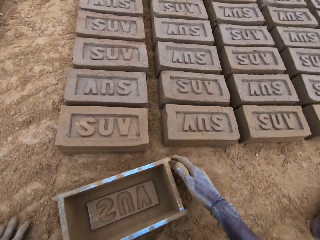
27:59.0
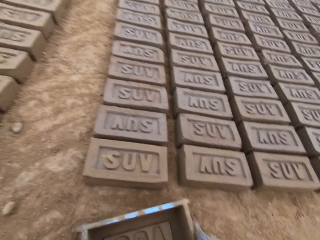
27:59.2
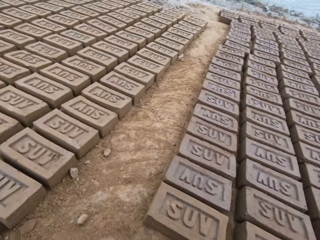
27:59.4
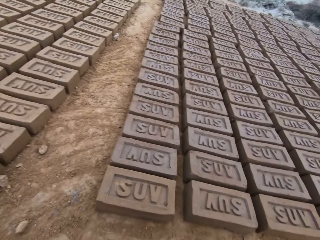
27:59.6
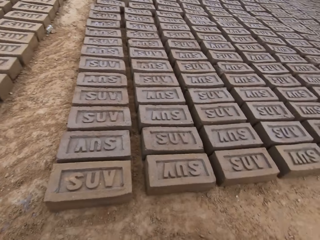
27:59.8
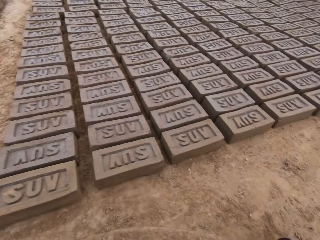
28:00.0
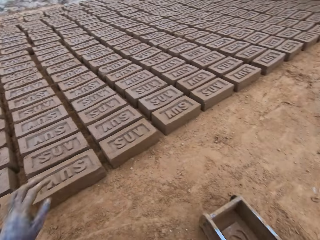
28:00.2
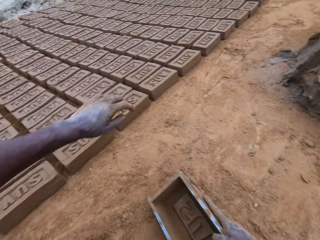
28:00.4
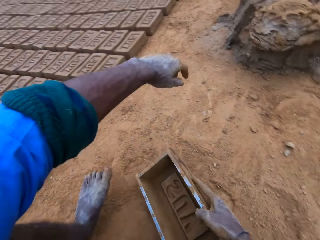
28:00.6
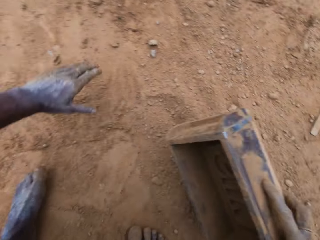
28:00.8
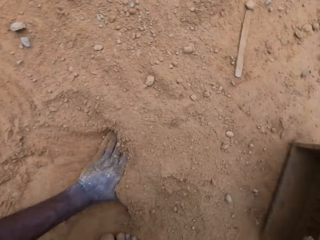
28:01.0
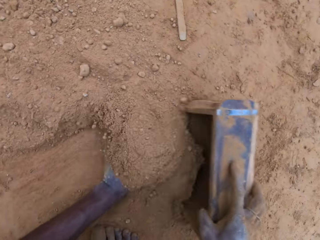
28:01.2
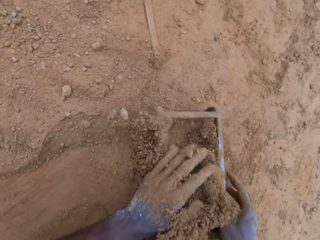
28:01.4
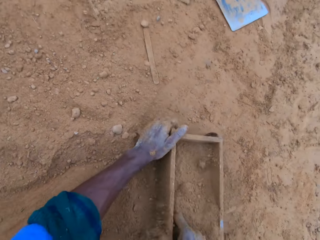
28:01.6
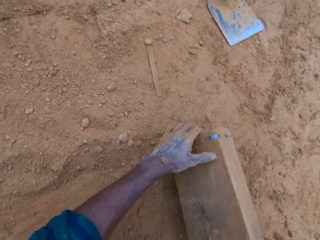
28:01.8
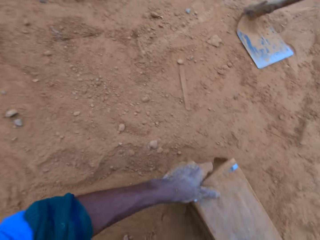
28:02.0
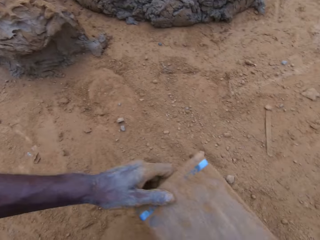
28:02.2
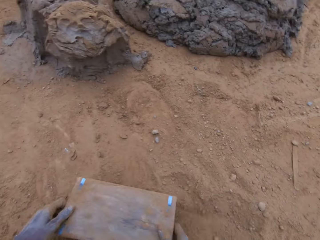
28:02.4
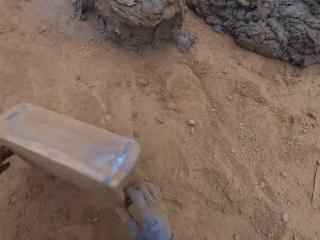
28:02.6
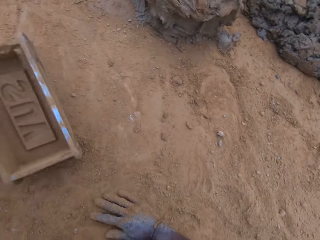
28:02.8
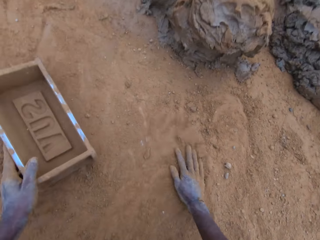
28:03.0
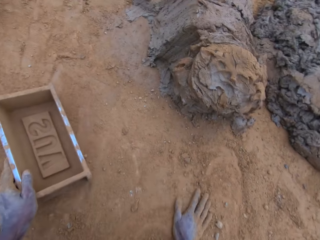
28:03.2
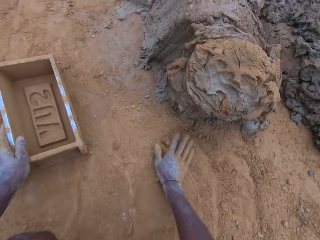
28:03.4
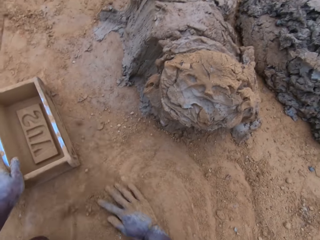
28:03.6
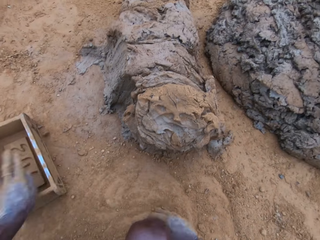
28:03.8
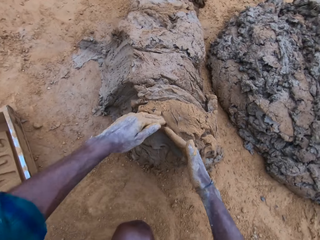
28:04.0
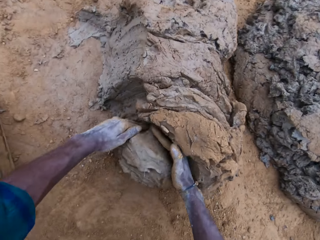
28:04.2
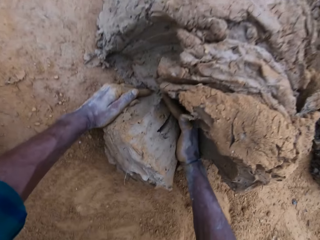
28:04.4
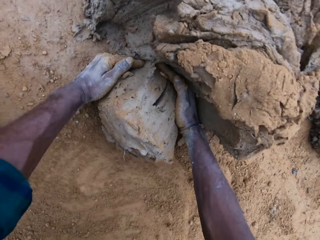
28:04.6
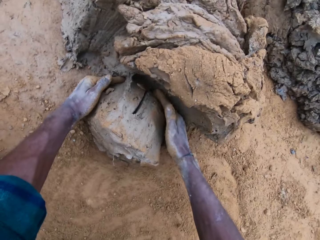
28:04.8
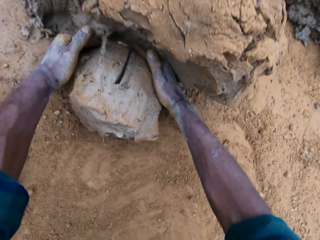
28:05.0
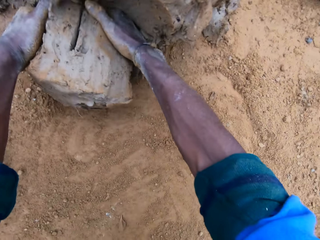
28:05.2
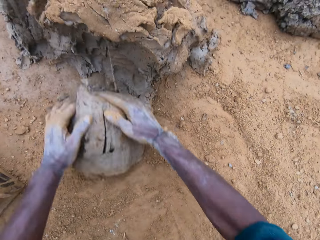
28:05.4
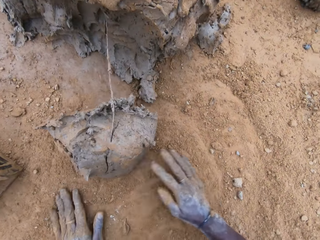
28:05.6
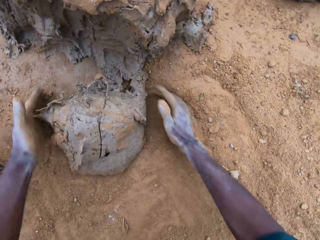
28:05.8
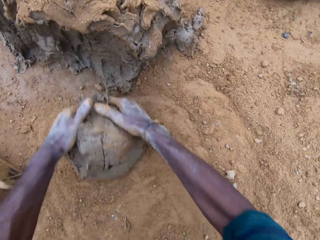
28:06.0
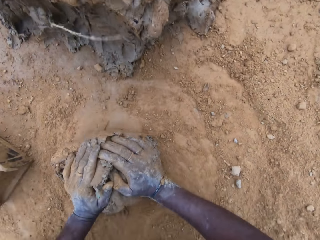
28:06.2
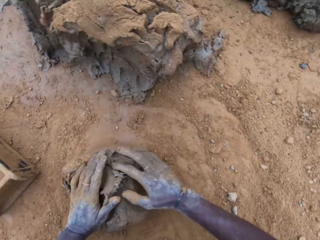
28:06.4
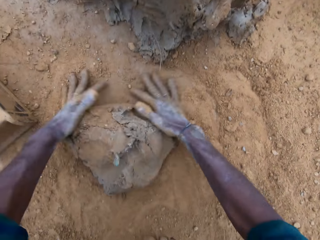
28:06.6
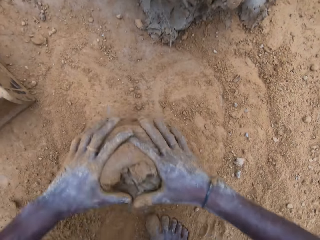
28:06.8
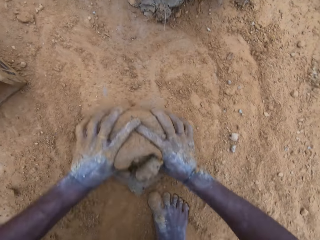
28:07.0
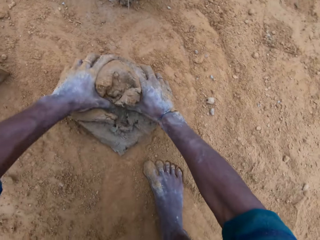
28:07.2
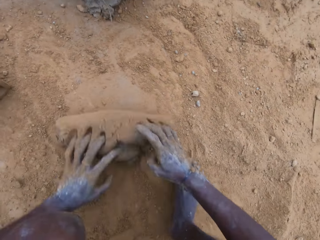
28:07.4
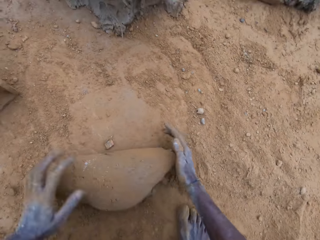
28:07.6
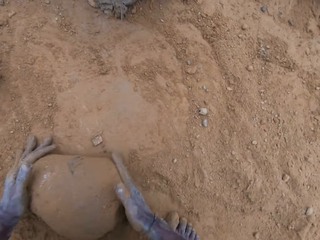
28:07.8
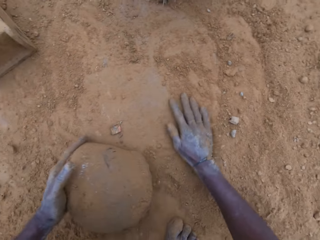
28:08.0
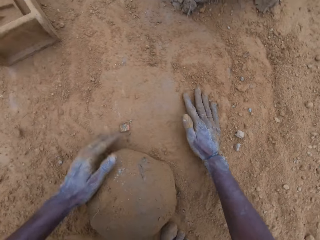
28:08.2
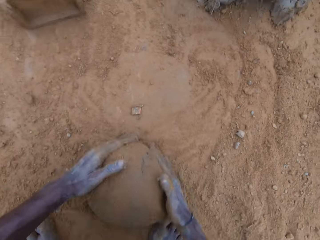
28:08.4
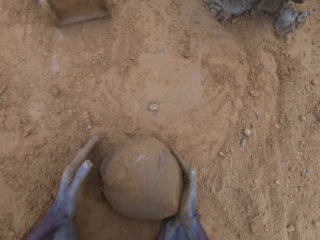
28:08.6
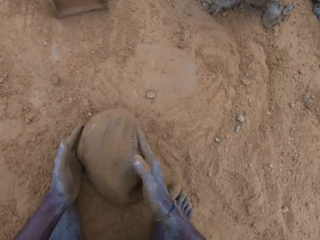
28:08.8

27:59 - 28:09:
The camera wearer places the brick mould on the ground. He looks around the bricks. He puts the soil or sand in the brick mould. He pours the soil from the brick mould. He places the brick mould on the ground. He rubs his hands with the soil on the ground. He scoops mud. He cuts the mortar with his hand. He rubs the mud with the soil. He mixes the mortar with the sand on the ground.

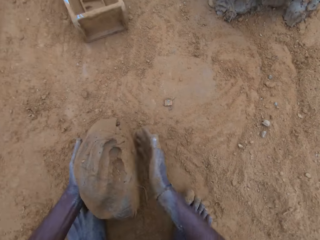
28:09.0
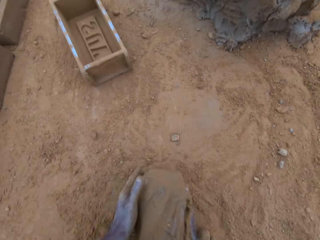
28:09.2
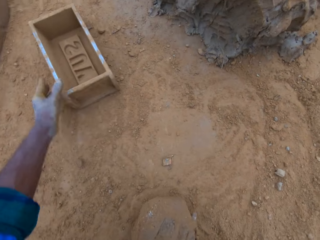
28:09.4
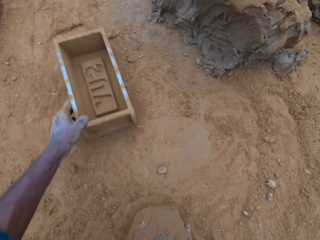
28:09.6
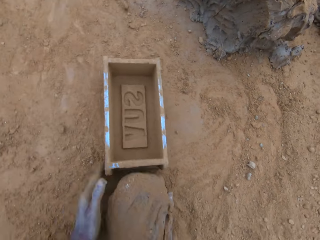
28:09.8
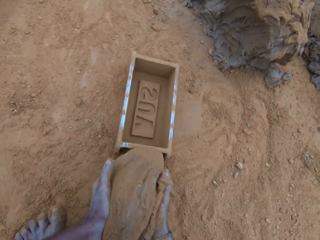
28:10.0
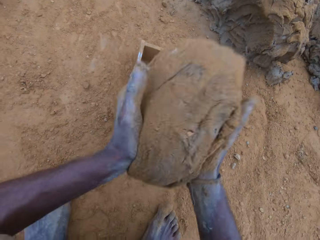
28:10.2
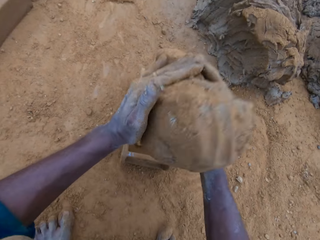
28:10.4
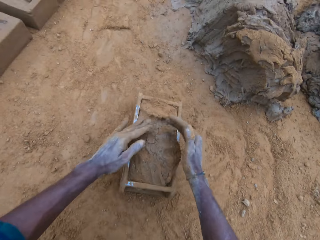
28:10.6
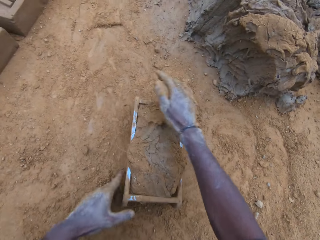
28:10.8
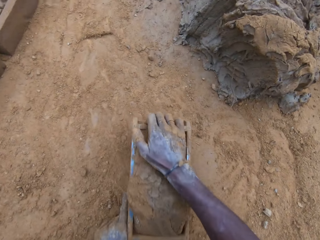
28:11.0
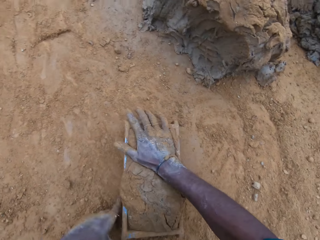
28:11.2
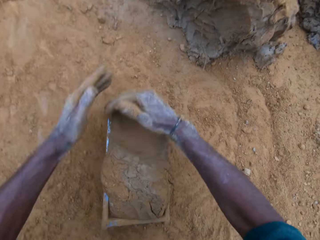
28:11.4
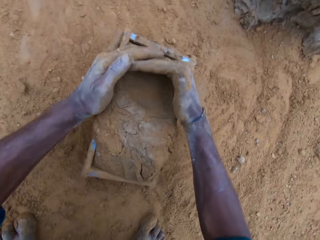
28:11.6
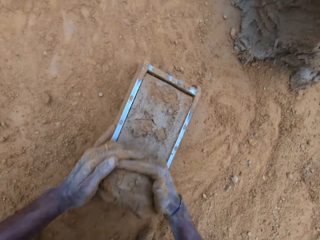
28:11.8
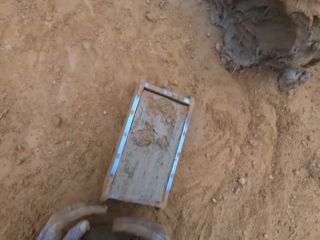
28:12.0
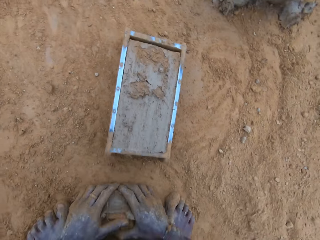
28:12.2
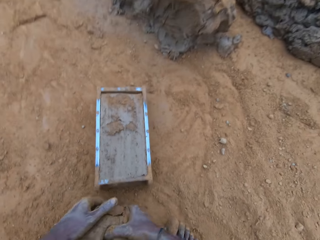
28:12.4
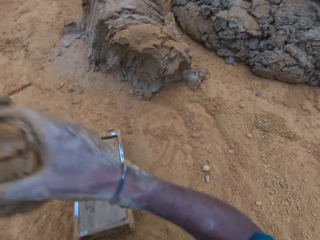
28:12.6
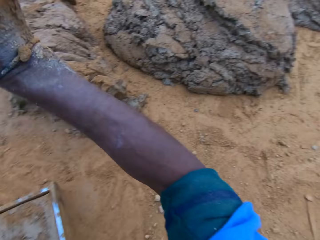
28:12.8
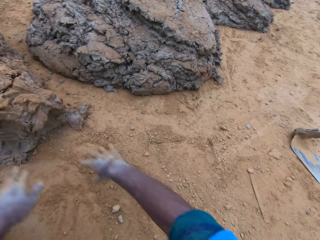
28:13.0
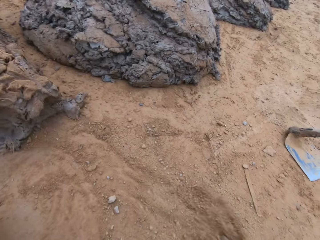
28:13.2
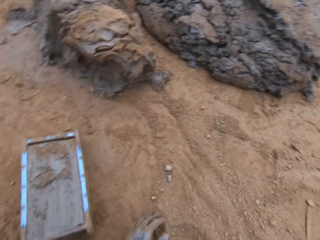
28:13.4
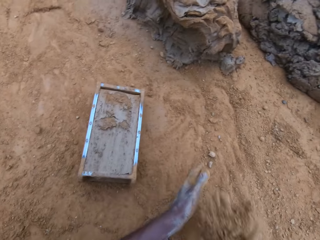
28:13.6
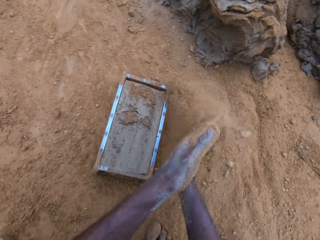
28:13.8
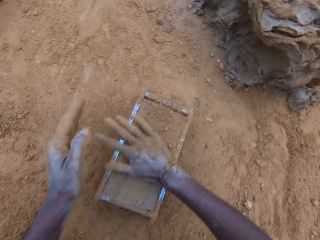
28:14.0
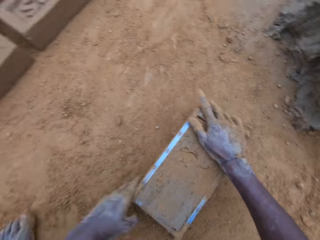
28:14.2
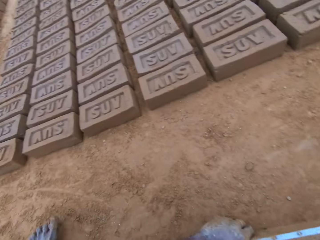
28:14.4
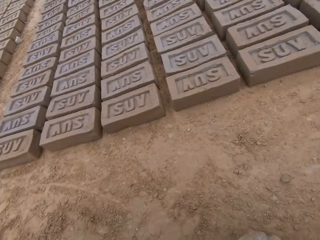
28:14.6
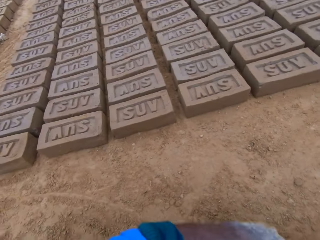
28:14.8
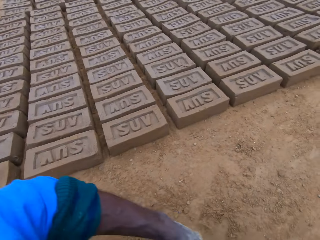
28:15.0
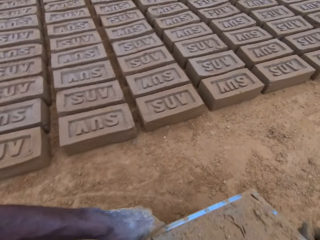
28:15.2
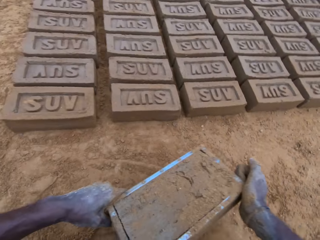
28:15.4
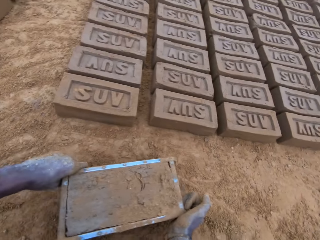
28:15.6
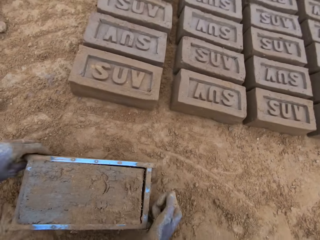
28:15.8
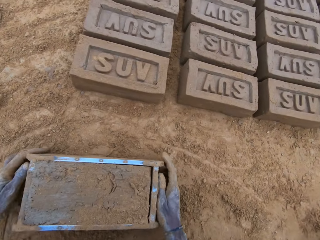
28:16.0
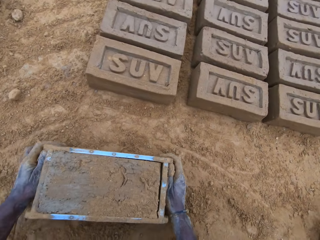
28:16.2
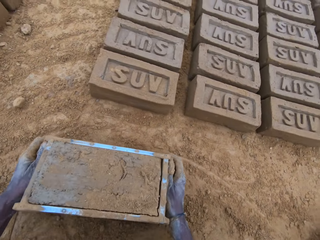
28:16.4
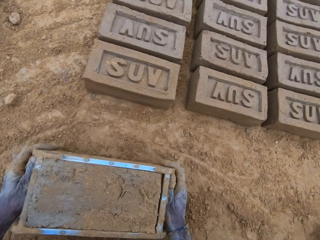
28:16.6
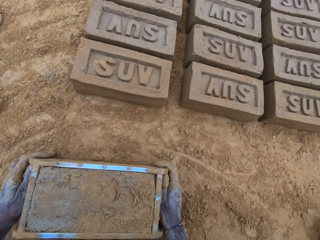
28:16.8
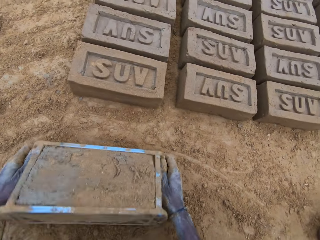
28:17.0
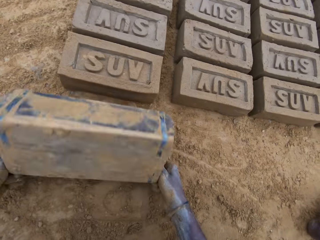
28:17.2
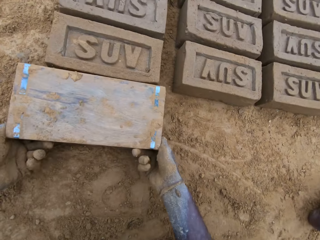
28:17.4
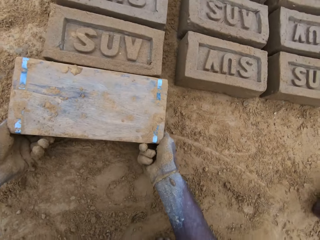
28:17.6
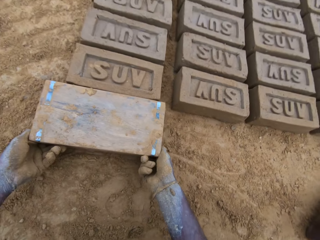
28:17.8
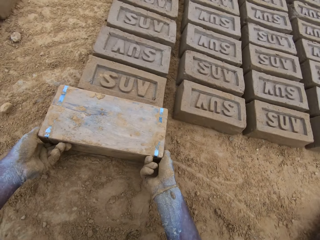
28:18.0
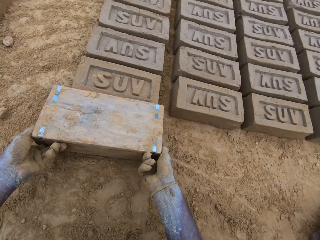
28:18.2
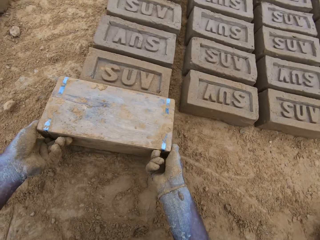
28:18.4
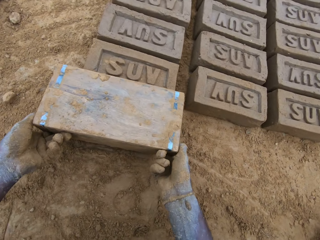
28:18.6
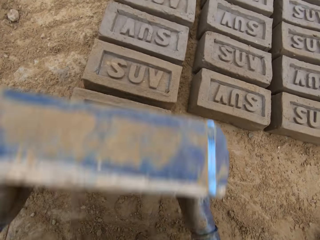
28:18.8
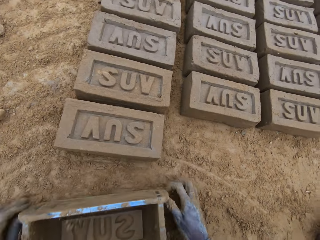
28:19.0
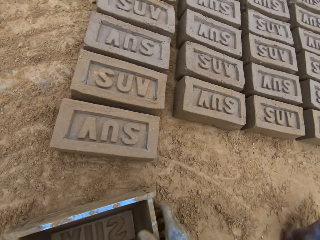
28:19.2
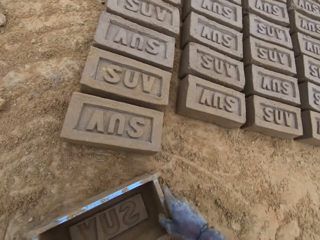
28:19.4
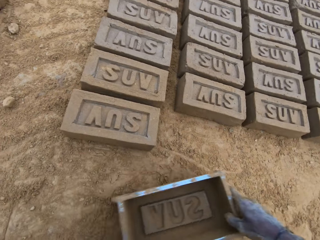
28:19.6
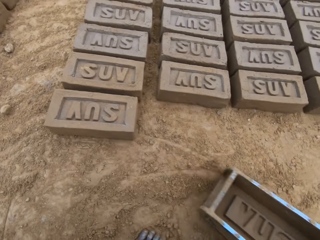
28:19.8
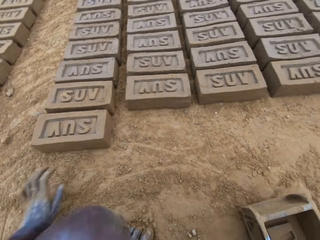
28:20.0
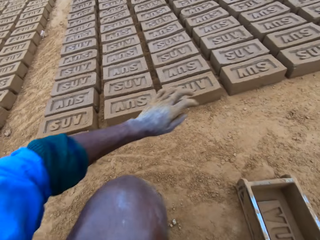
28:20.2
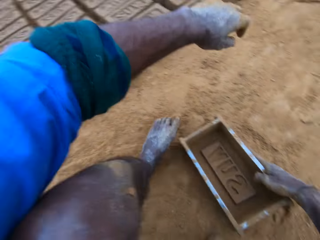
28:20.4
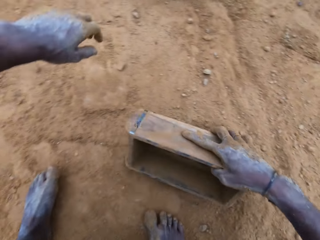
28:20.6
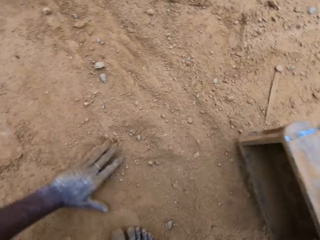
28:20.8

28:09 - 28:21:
The camera wearer drags the brick mould on the ground. He adjusts the block mold. He places the mud or mortar in the brick mould. He scoops the excess mud. He cuts the mortar with his hand. He rubs the scooped excess mud with the soil. He throws the scooped mud with the other mud. He scoops soil. He pours the soil in the brick mould, on the mortar. He walks towards the bricks holding the brick mould. He turns the block mold upside down. He pours the mud on the ground. He removes the mortar from the block mold. He places the brick mould on the ground.
